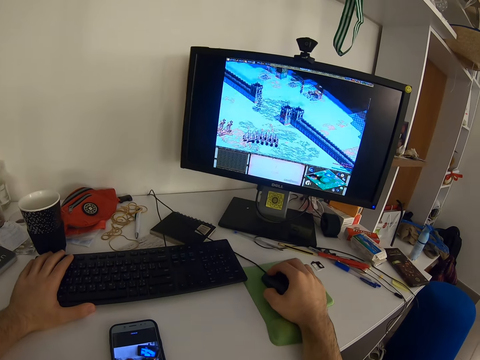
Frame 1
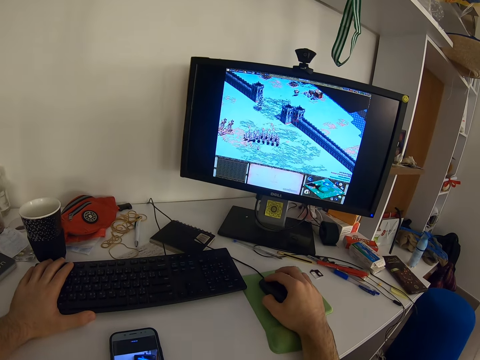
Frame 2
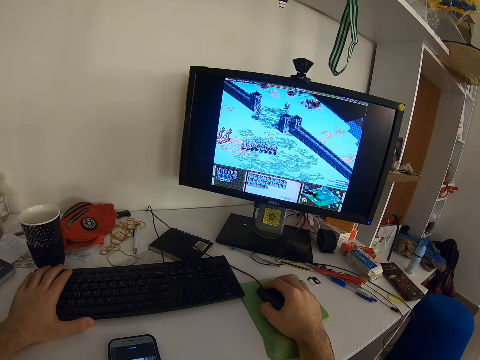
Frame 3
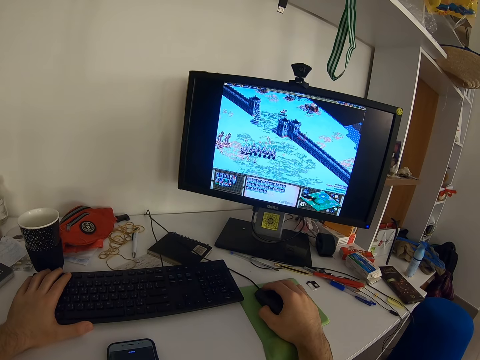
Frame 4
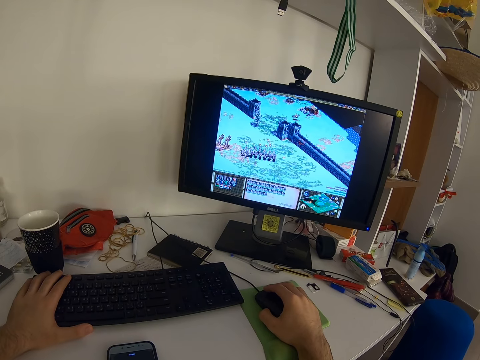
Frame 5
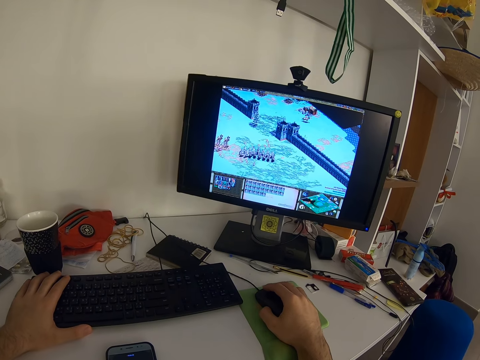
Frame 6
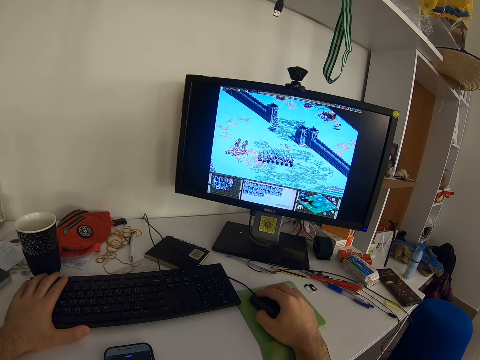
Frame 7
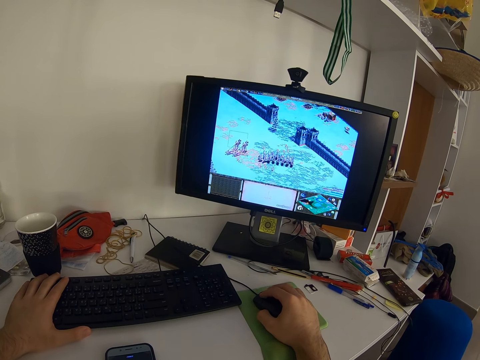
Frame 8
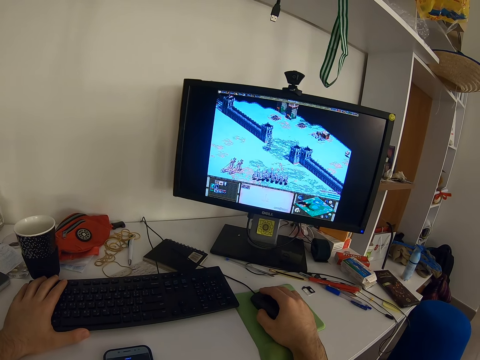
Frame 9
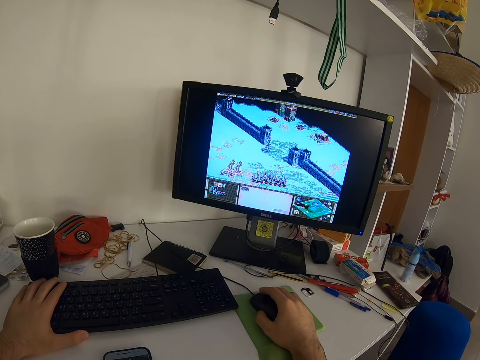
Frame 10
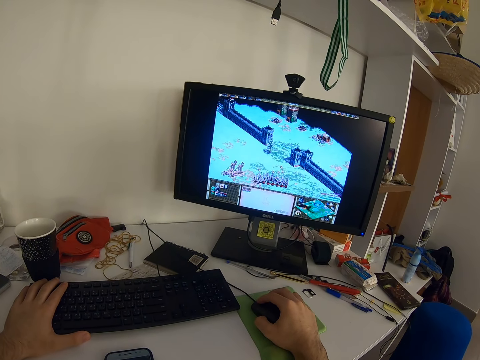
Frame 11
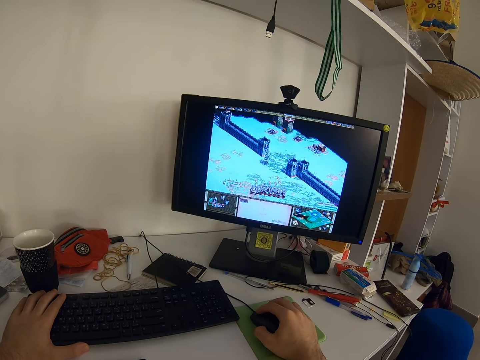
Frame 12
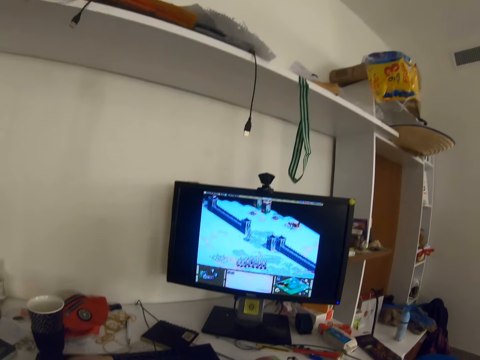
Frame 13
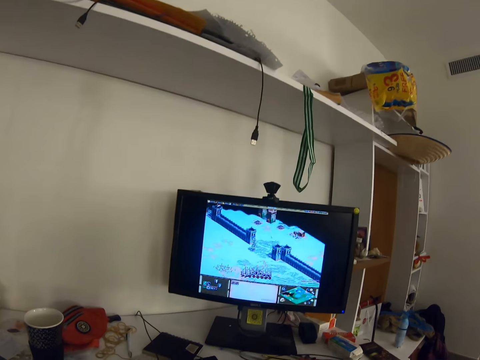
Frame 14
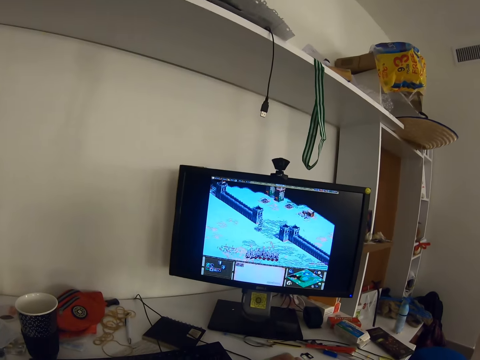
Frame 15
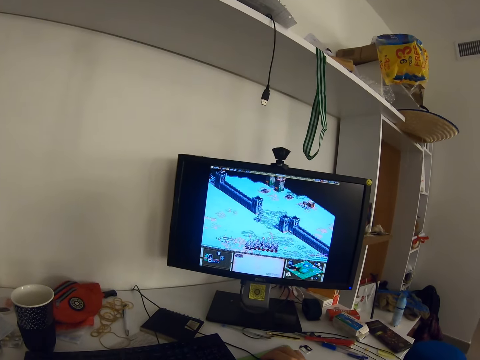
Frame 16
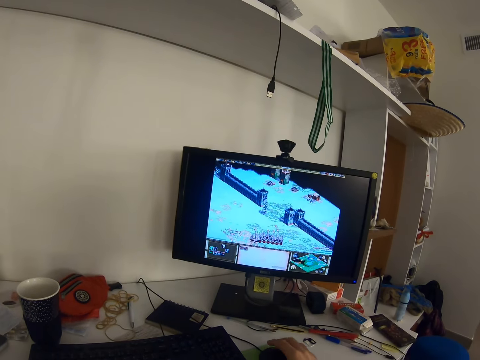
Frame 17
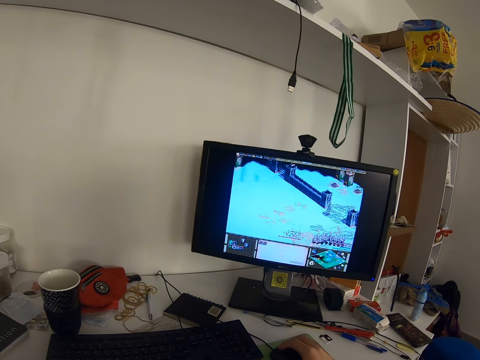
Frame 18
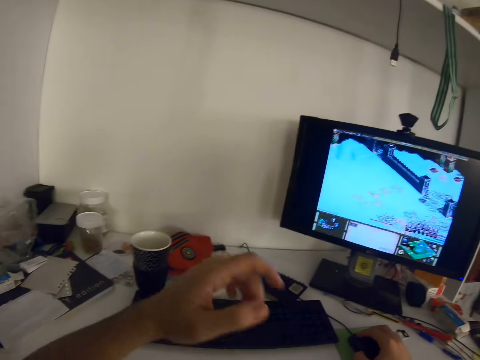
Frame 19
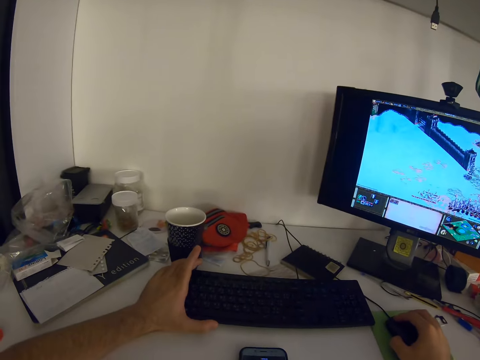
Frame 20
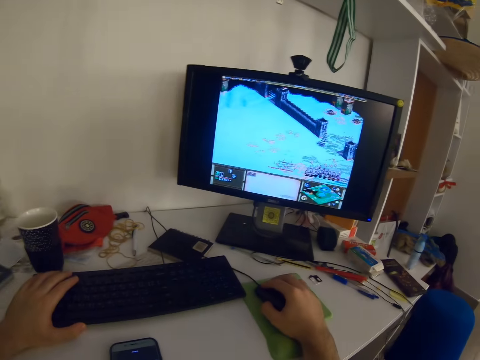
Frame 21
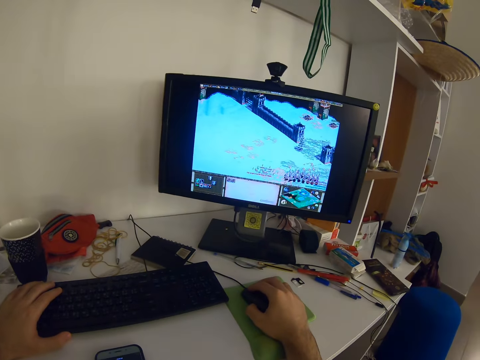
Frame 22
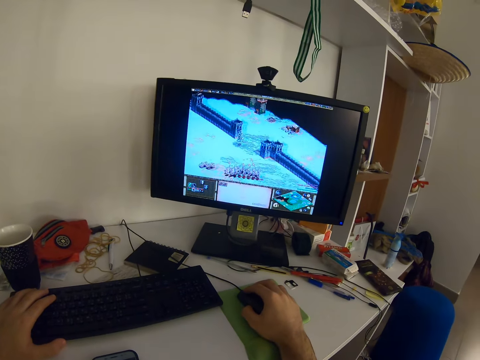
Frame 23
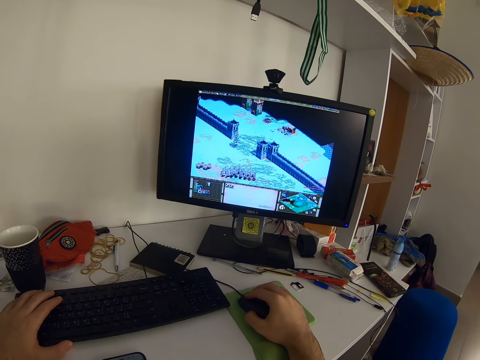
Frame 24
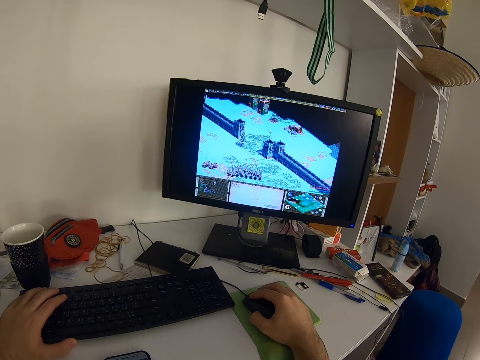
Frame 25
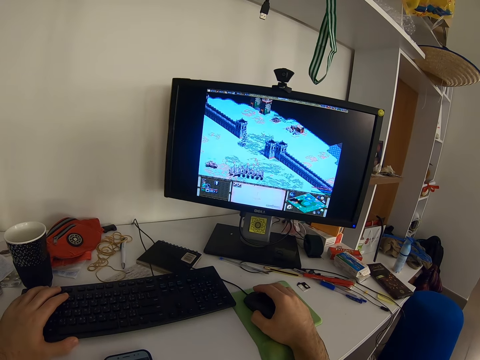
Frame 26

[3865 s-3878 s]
The camera wearer clicks the mouse. He presses the keyboard. He places his left hand on the keyboard, on the table. He moves his left hand. He holds the keyboard. He clicks the mouse.

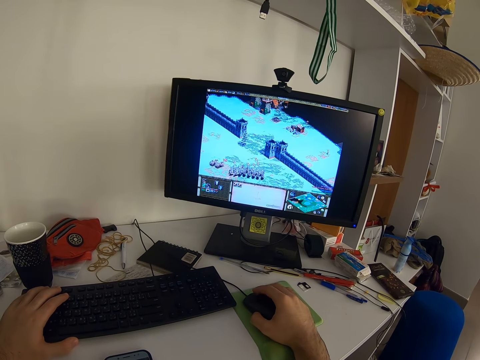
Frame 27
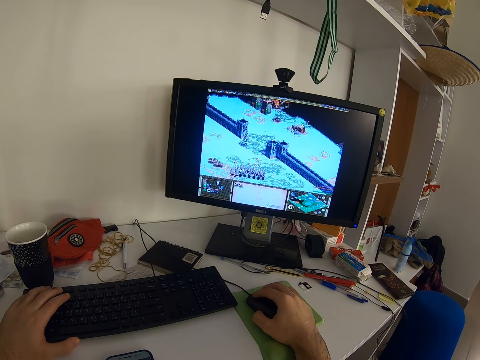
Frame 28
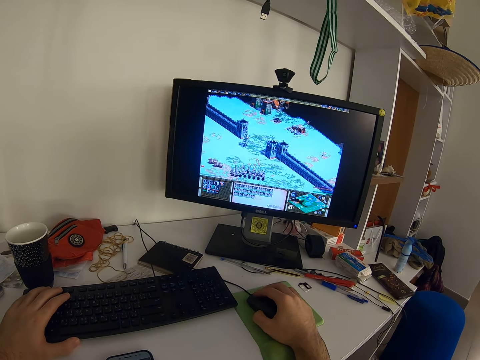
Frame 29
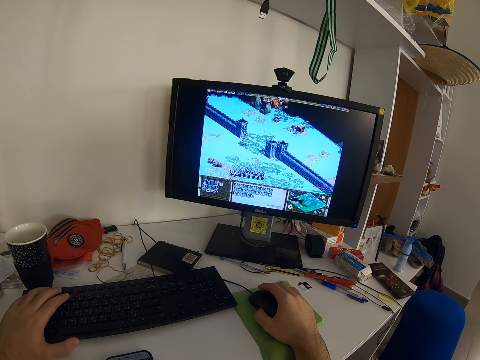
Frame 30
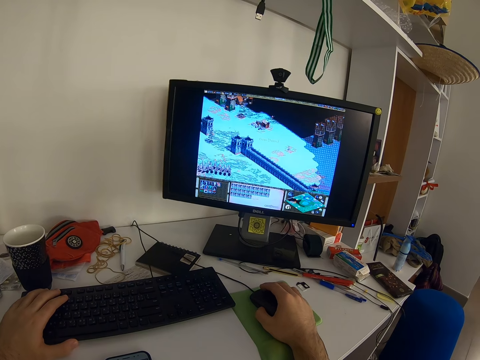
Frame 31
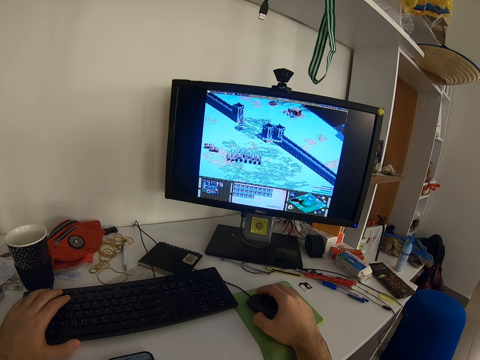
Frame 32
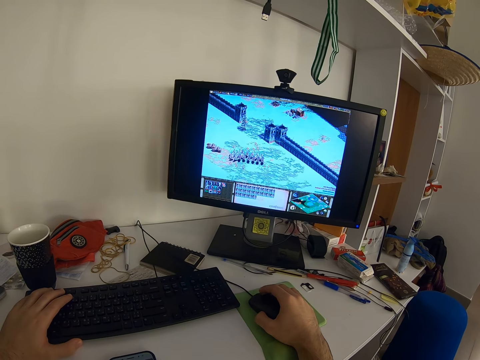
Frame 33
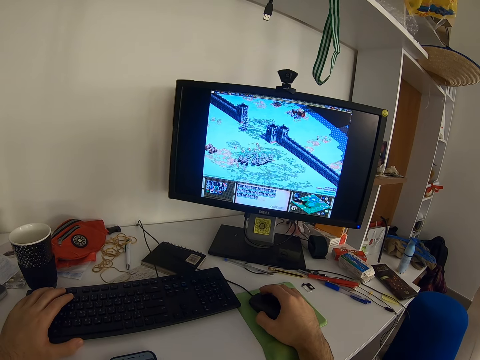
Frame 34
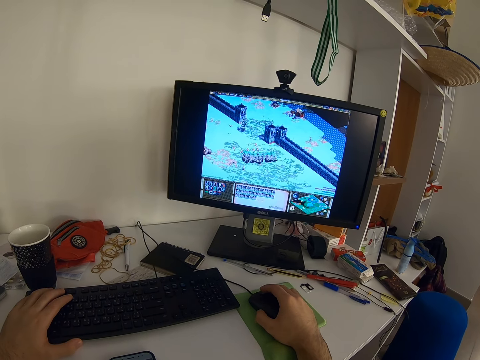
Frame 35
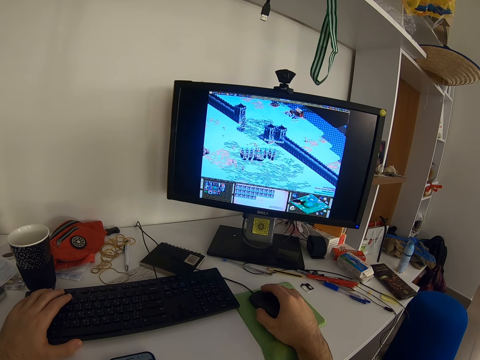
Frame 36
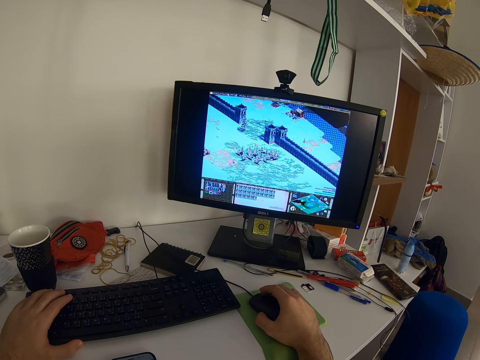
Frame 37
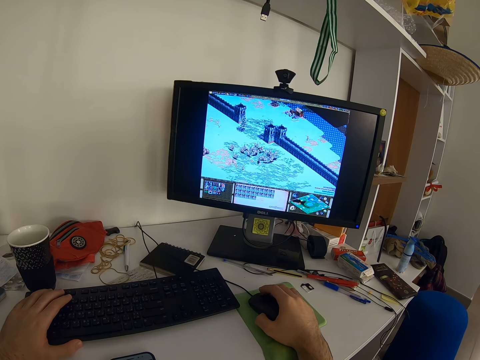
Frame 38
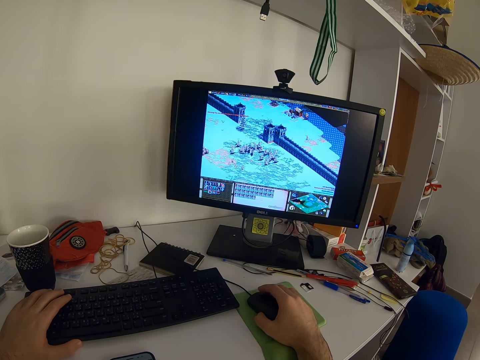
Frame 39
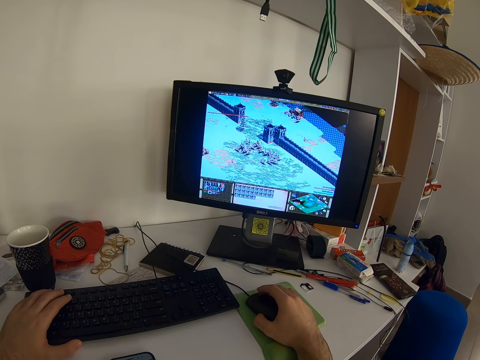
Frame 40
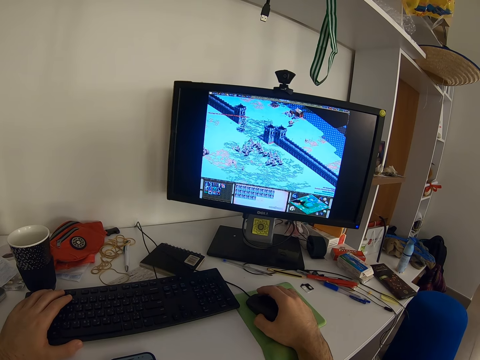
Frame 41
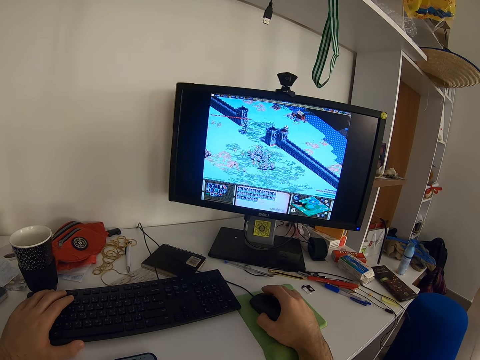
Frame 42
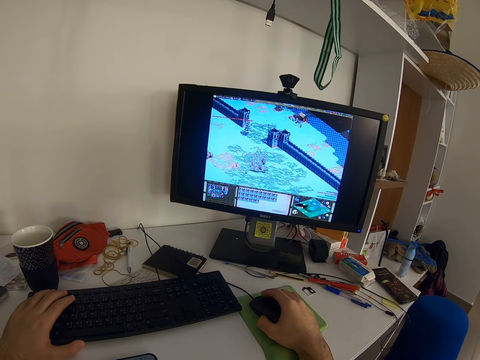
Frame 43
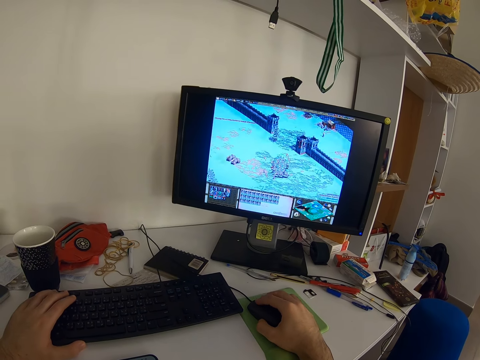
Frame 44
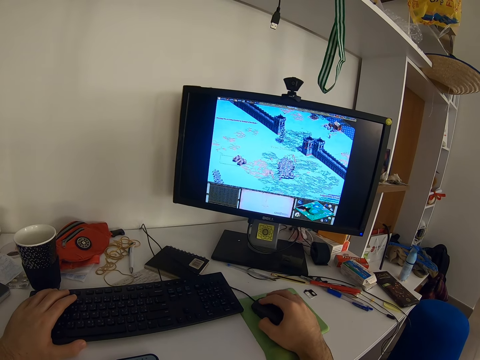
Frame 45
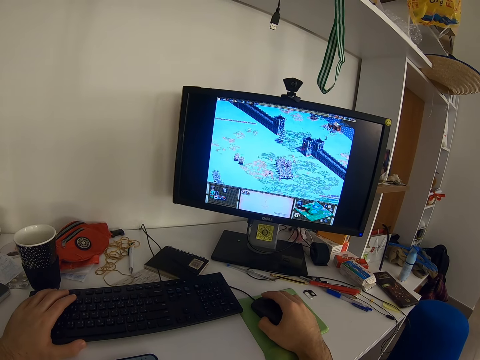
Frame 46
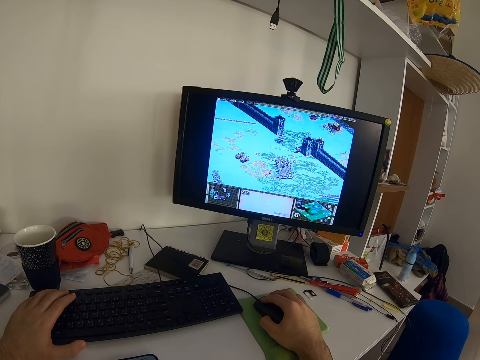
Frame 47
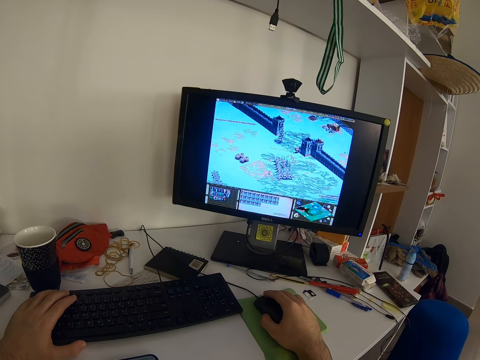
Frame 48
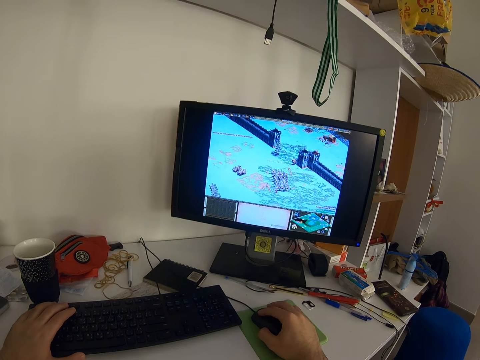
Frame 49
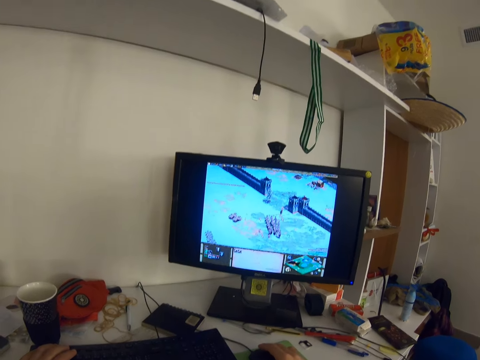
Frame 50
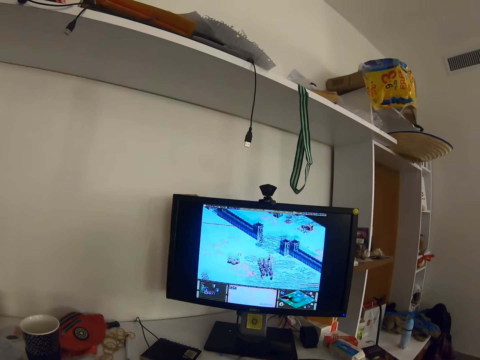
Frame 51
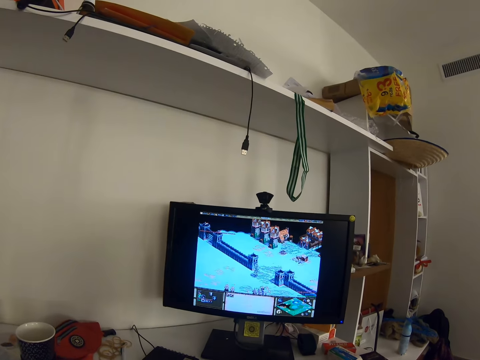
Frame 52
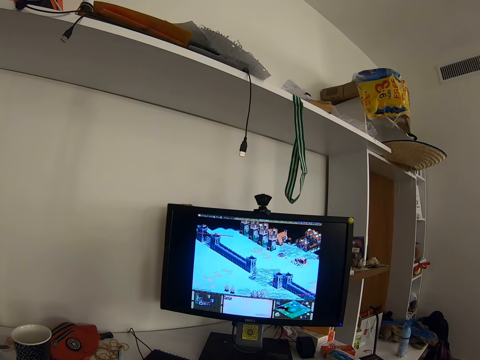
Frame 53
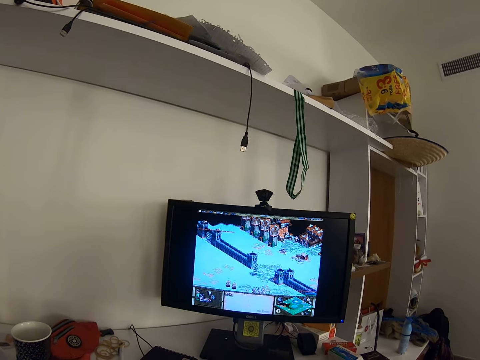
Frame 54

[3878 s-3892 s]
The camera wearer presses the keyboard. They move the mouse and click the mouse. They press the keyboard. They press the keyboard again.
